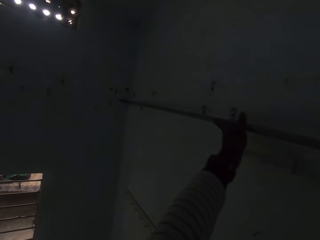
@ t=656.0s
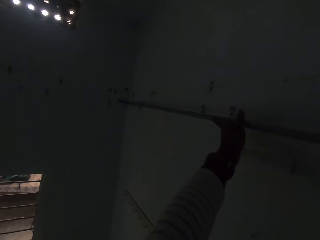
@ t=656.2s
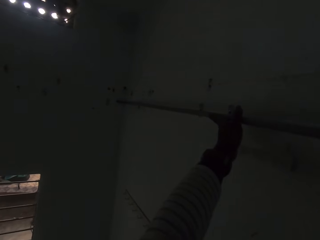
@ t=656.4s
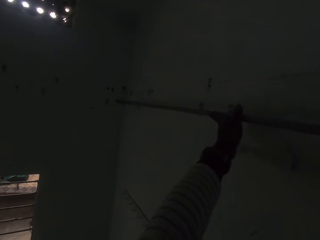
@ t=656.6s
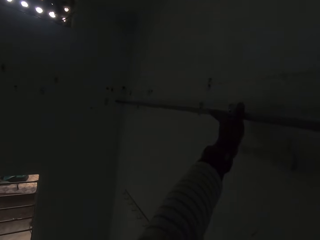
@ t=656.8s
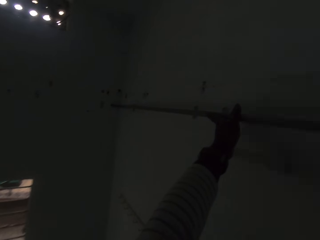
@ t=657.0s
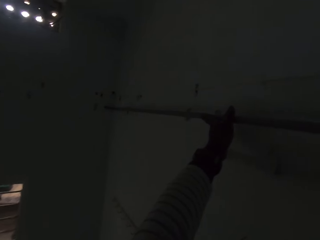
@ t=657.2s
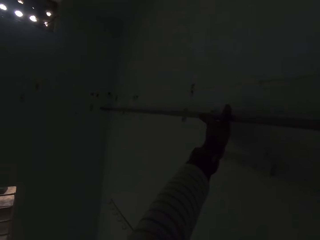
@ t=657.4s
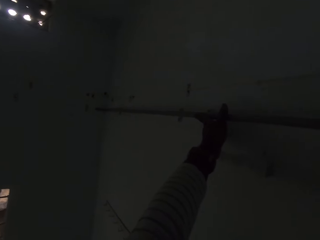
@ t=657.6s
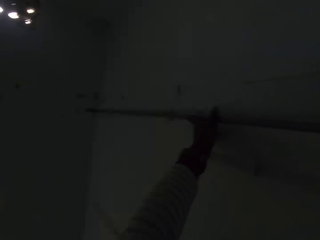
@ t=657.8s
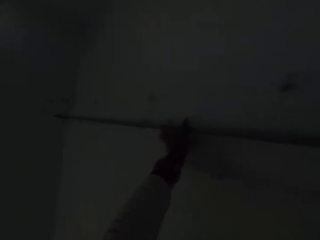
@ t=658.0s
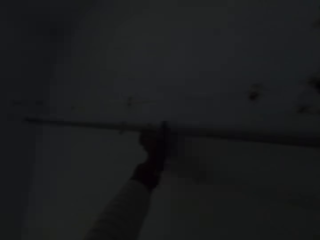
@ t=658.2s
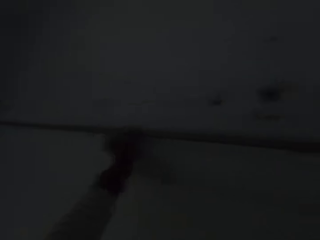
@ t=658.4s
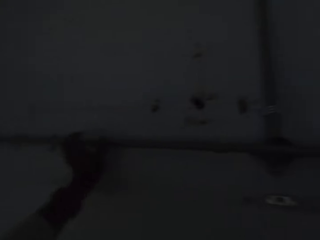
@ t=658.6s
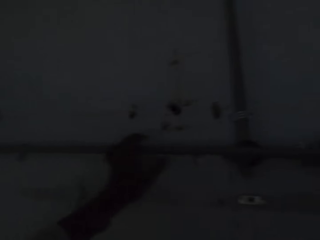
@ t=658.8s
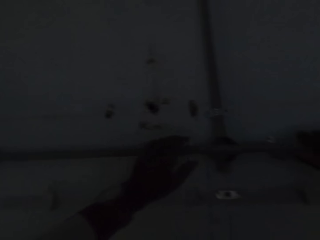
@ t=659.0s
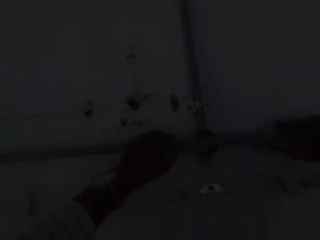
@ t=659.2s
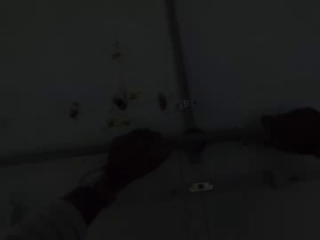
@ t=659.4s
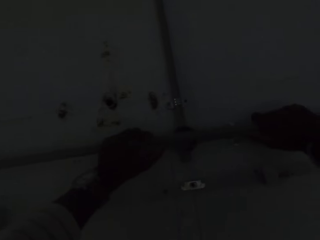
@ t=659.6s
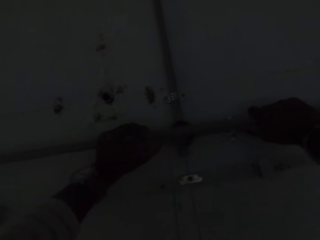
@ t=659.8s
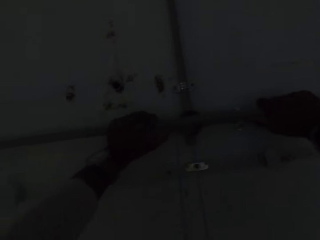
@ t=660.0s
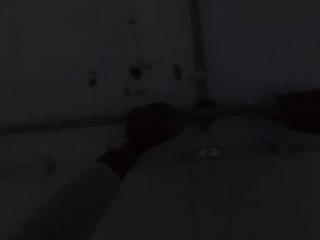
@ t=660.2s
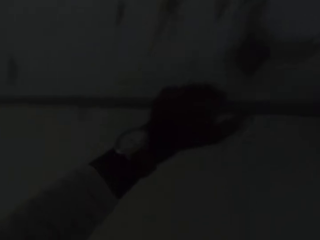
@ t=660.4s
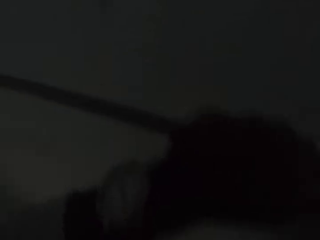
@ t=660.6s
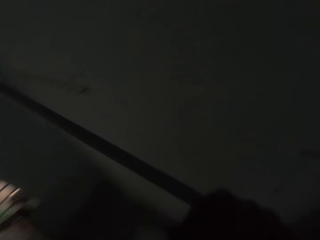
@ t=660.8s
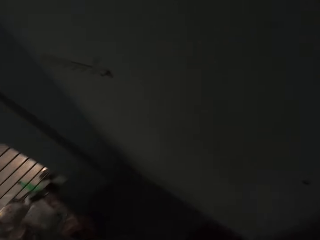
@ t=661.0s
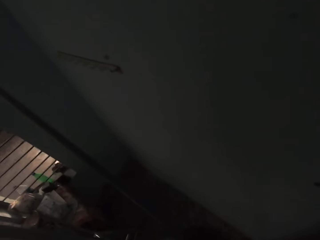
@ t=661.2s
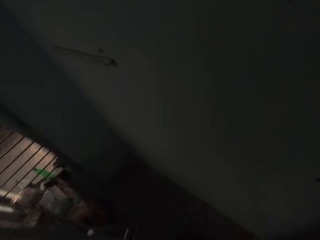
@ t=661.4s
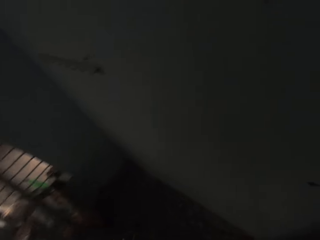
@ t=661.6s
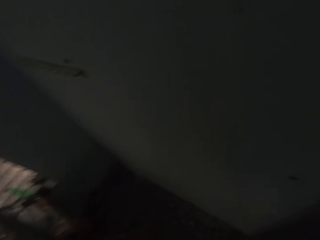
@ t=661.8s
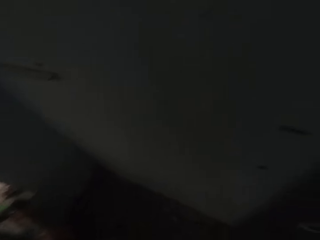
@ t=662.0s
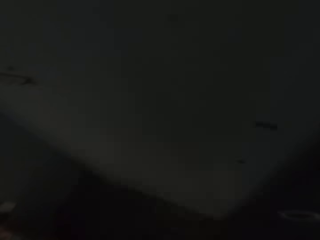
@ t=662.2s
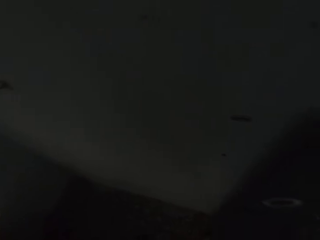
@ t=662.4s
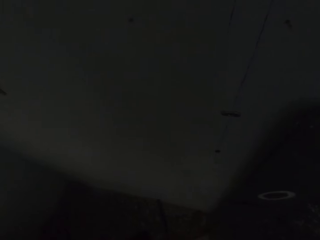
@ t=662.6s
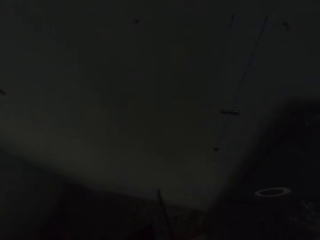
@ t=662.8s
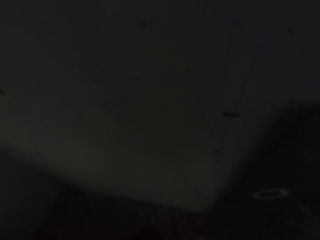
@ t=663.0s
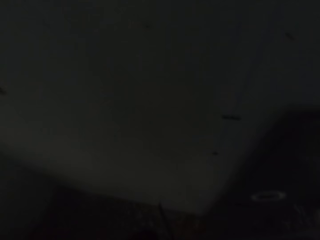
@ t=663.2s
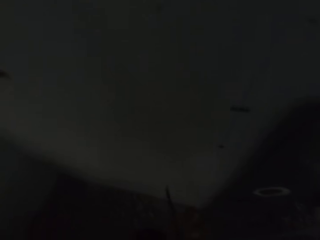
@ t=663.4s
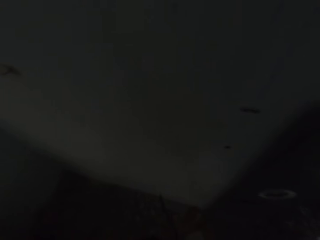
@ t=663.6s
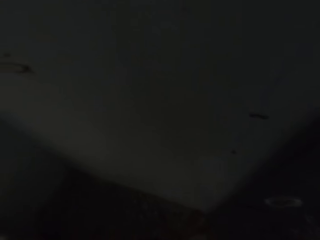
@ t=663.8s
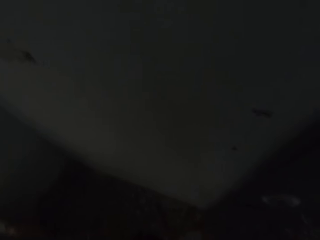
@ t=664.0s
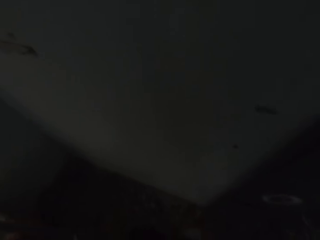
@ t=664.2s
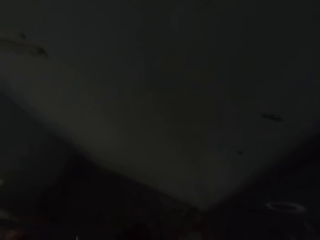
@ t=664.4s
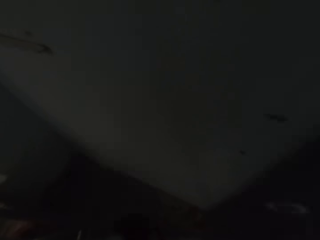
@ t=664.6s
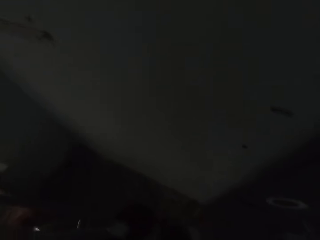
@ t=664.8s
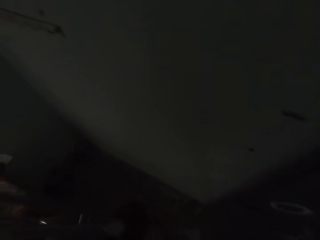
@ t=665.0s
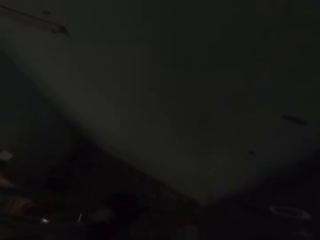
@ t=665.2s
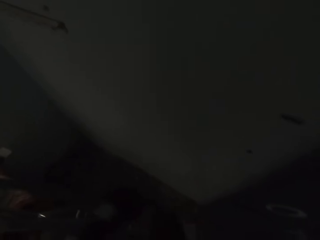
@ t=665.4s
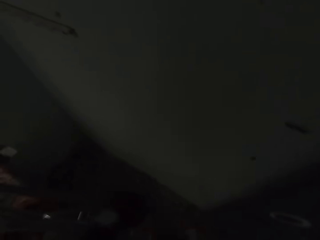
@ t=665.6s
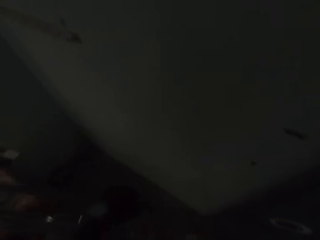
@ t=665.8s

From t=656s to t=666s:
The camera wearer places the plastic conduit on the wall with his hands. He adjusts the plastic conduit on the wall with his hands. He removes the plastic conduit from the wall with his hands. He cuts the plastic conduit in his left hand with the hand saw in his right hand.

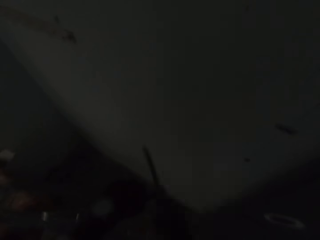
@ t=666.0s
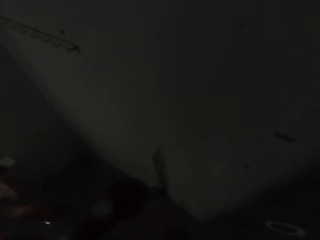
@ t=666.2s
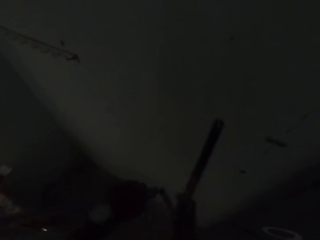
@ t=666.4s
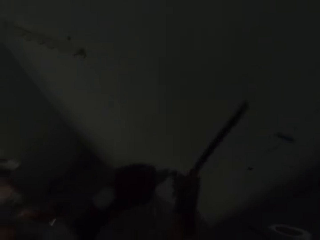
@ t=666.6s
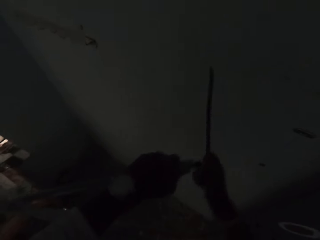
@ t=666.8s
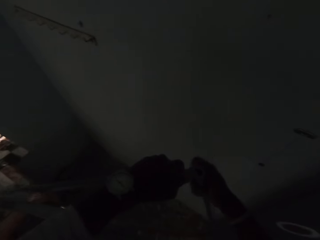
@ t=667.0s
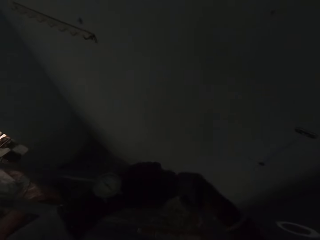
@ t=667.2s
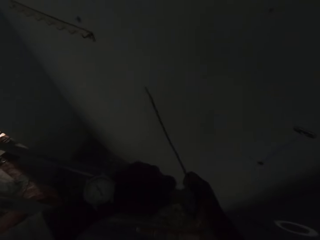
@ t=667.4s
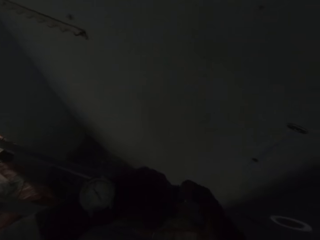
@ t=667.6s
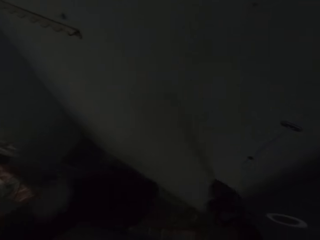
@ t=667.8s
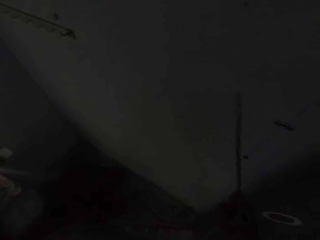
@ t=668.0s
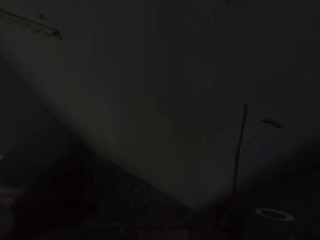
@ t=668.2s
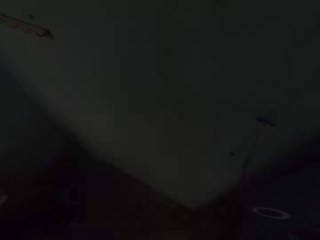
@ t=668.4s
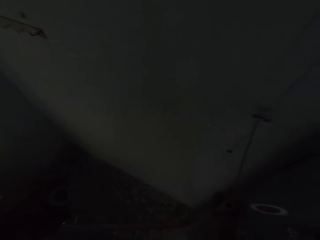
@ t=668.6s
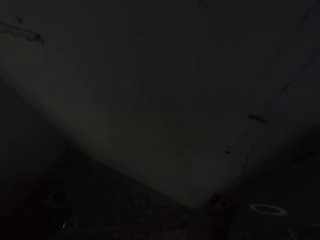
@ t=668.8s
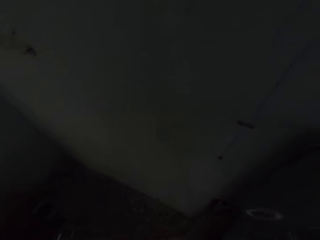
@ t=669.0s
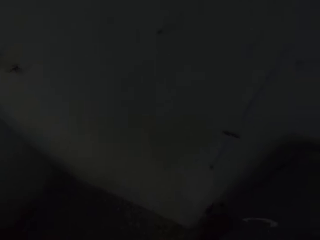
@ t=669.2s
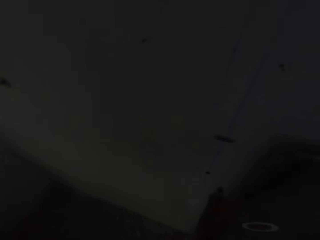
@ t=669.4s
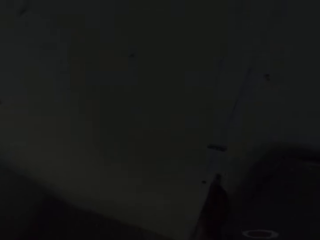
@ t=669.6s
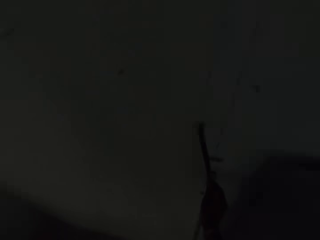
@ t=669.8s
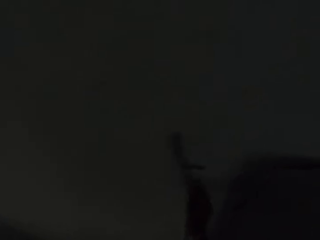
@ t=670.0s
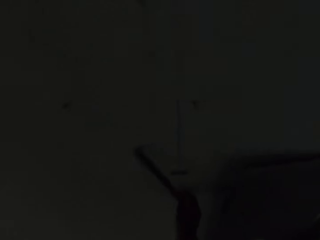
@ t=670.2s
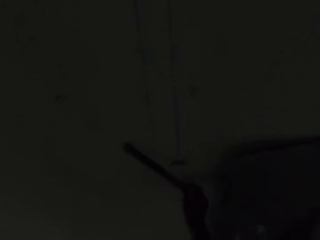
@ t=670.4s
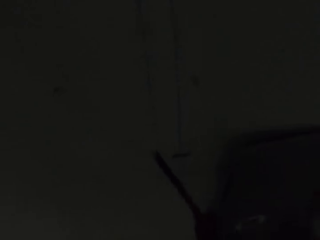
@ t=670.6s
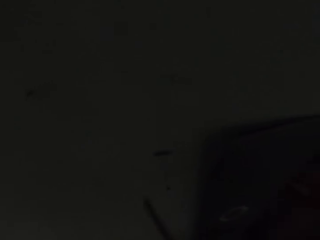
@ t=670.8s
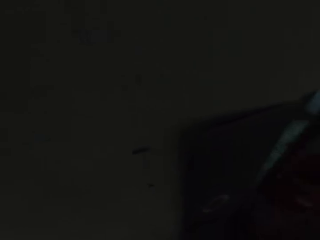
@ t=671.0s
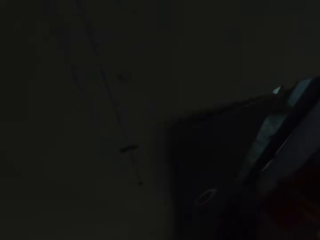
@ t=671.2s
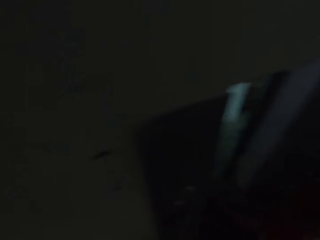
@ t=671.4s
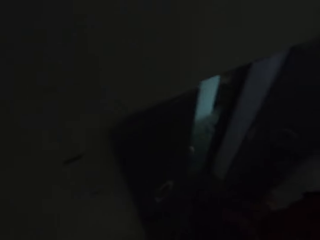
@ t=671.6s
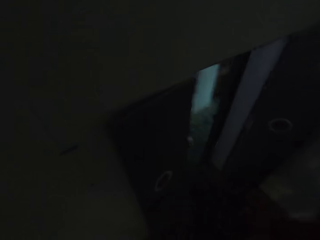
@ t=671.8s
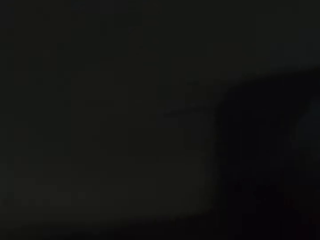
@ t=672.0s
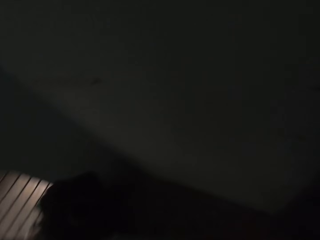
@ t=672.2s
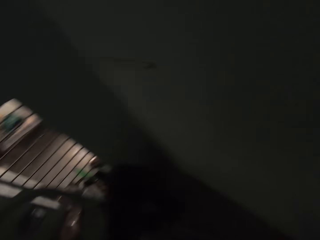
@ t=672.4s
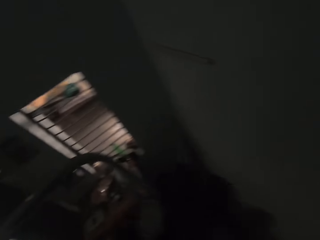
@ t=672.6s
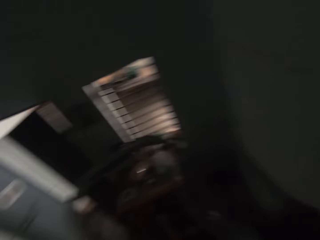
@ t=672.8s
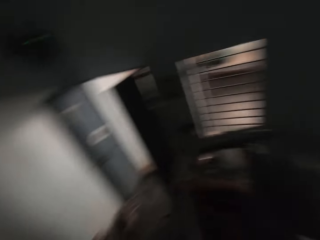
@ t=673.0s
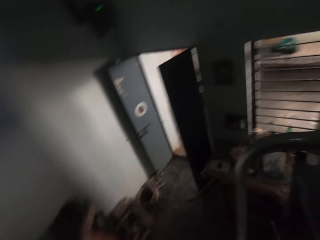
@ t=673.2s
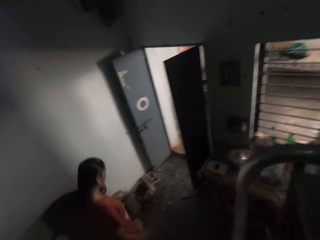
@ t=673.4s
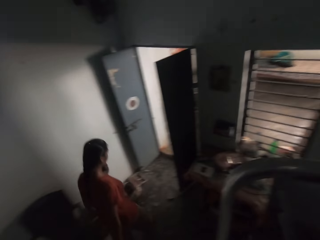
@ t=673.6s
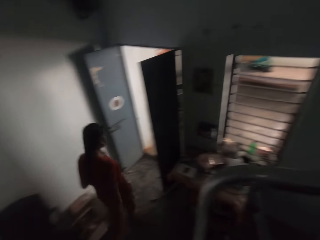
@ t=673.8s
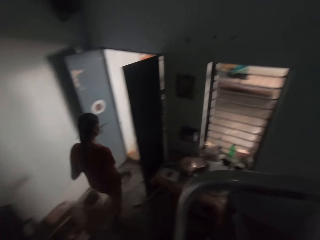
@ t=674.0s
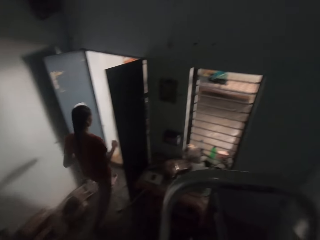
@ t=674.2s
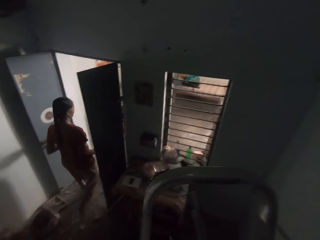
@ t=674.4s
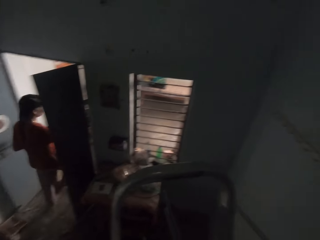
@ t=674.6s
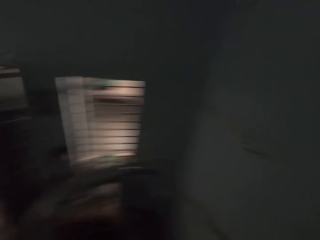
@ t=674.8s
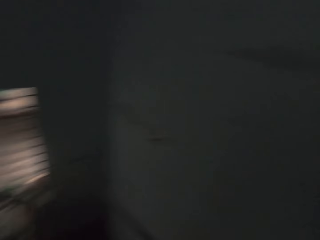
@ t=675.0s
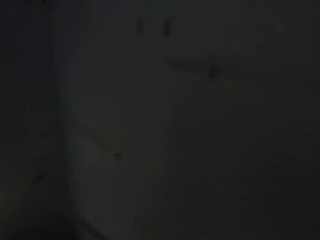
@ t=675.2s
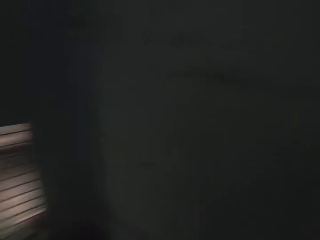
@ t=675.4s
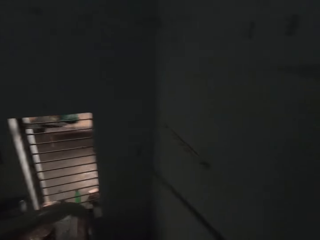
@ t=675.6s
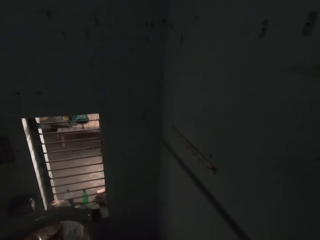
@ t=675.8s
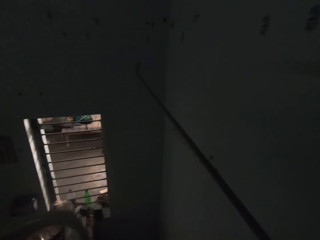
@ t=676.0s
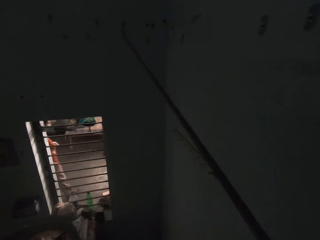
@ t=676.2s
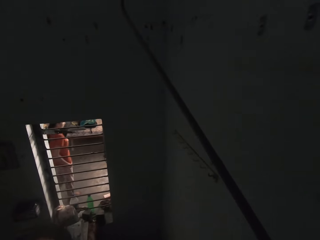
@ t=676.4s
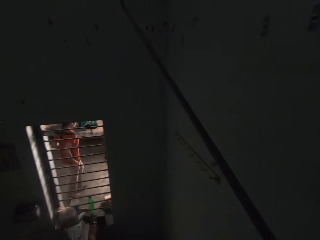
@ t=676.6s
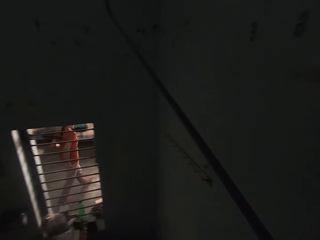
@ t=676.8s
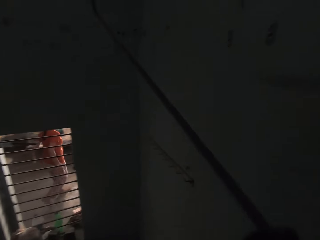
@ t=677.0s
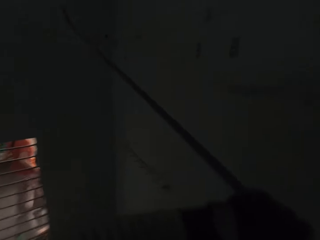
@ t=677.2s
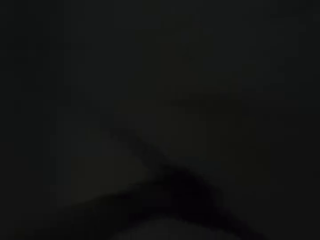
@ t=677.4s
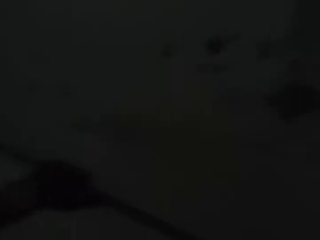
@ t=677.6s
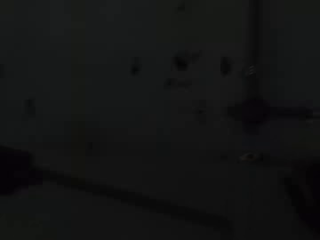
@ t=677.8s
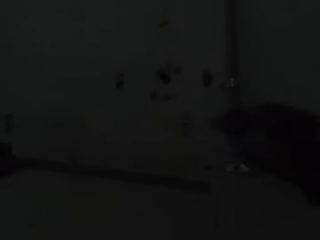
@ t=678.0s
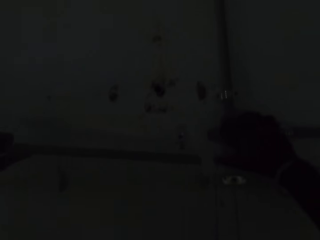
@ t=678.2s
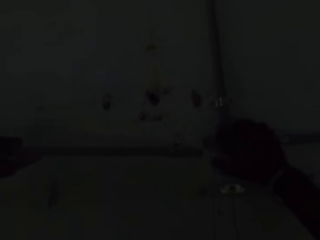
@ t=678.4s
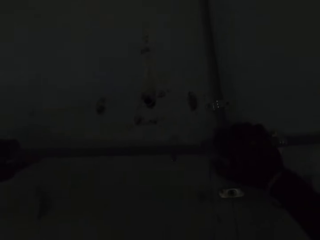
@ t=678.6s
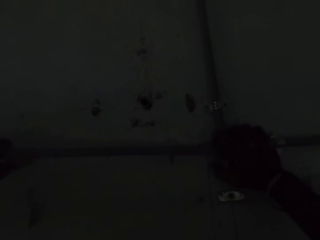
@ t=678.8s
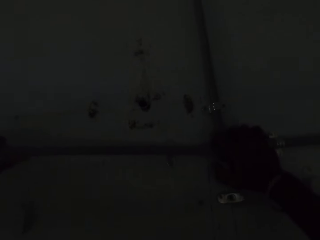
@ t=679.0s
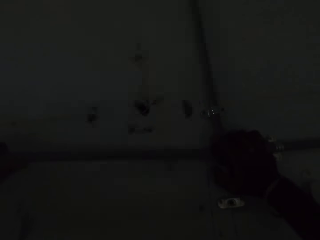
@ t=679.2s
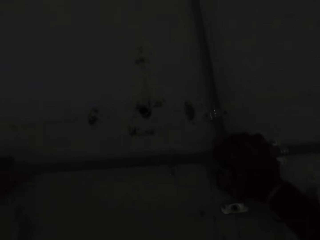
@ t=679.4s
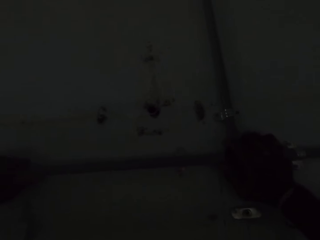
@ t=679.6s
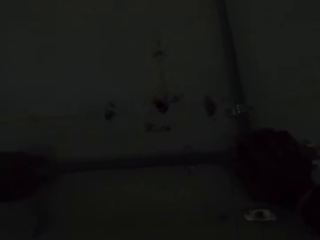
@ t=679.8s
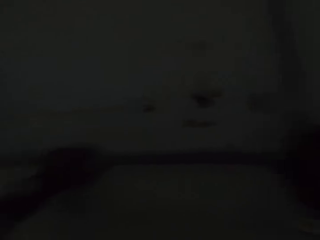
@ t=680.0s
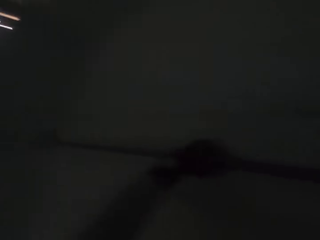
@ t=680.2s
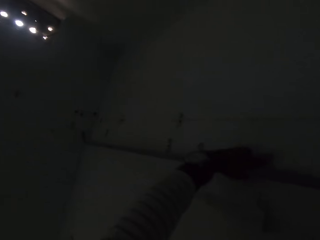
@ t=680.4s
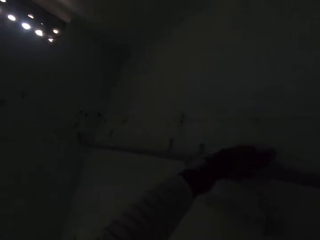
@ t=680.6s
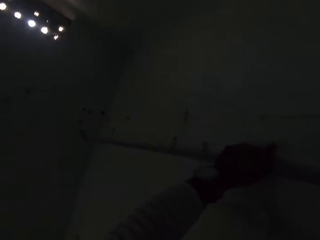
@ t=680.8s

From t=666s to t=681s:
The camera wearer picks a piece of plastic conduit from the plastic conduit in his left hand with his right hand. He touches the wall with the saw in his right hand. A woman walks past the camera wearer. The camera wearer lifts the plastic conduit with his hands. He holds the plastic conduit on the wall with his right hand. He inserts the plastic conduit into the plastic conduit on the wall with his left hand.
